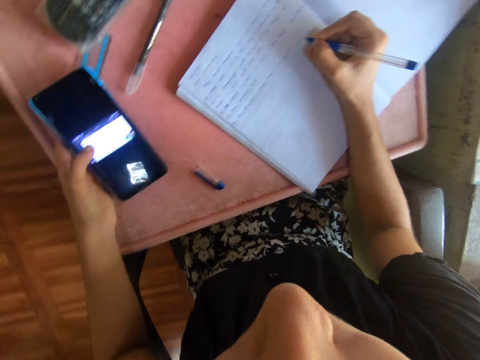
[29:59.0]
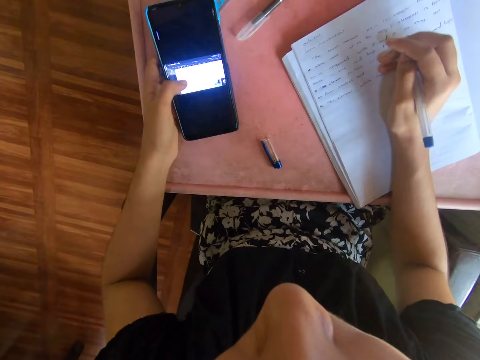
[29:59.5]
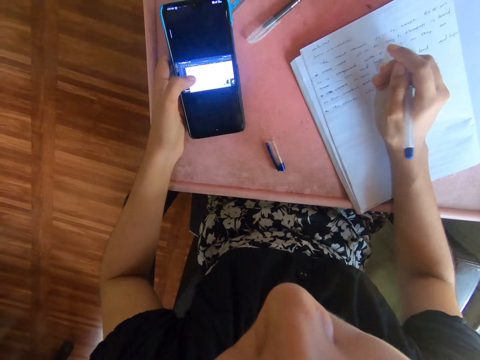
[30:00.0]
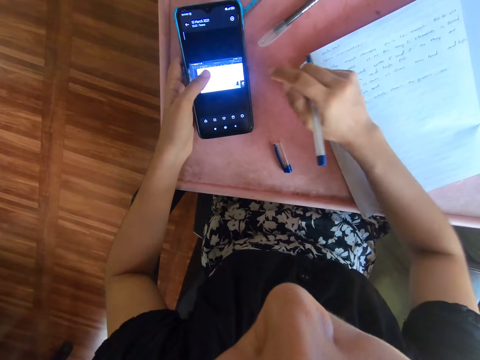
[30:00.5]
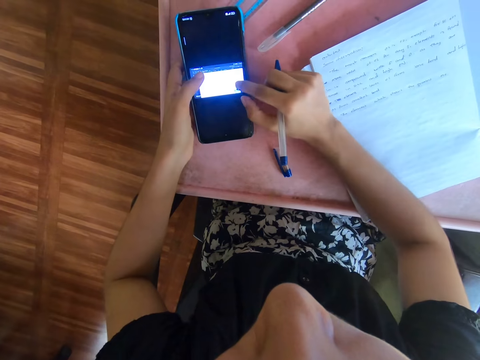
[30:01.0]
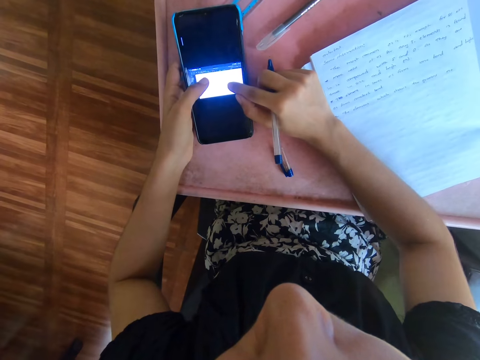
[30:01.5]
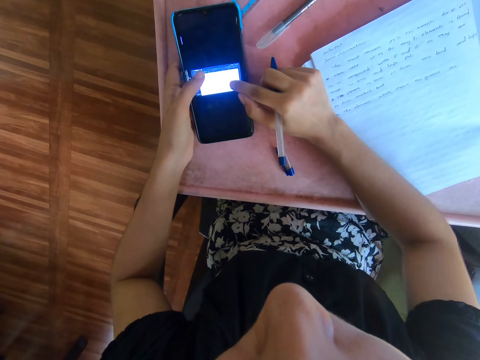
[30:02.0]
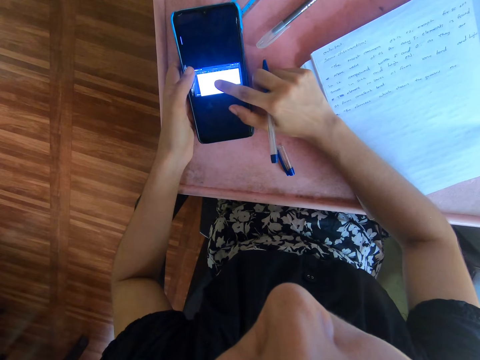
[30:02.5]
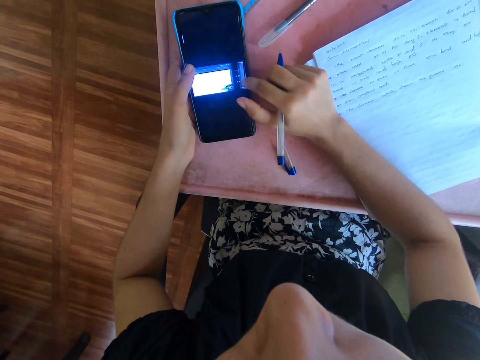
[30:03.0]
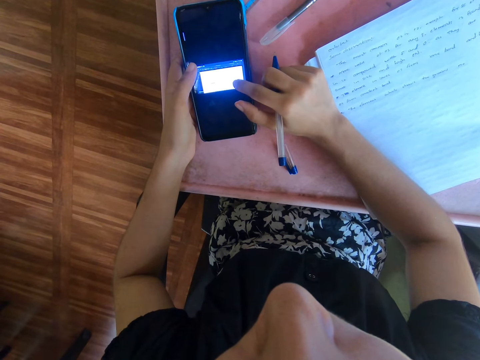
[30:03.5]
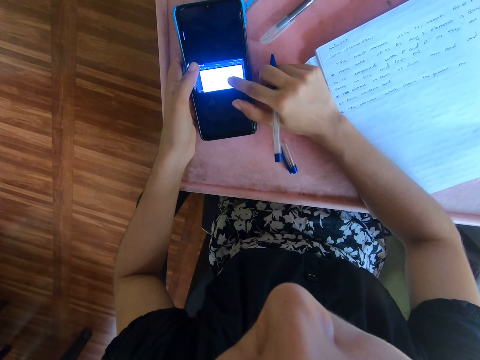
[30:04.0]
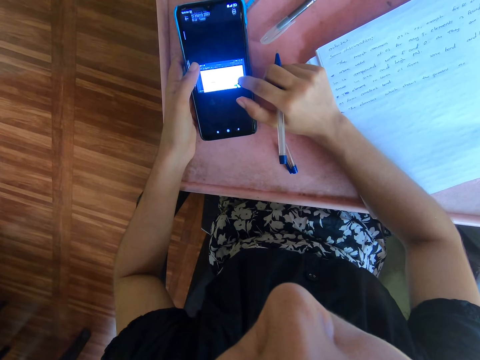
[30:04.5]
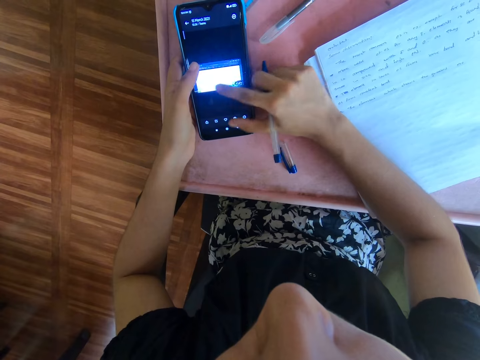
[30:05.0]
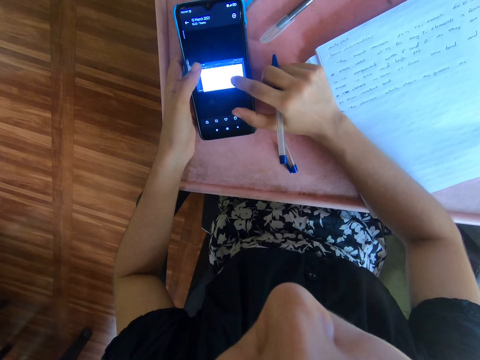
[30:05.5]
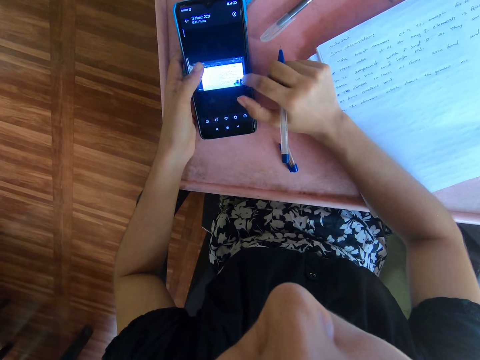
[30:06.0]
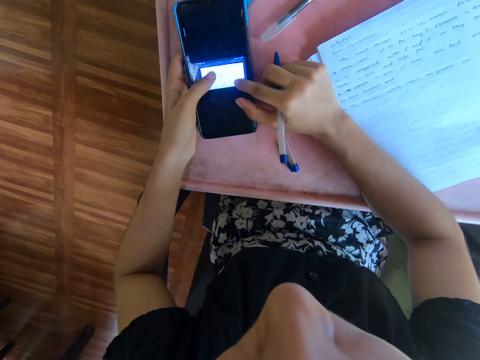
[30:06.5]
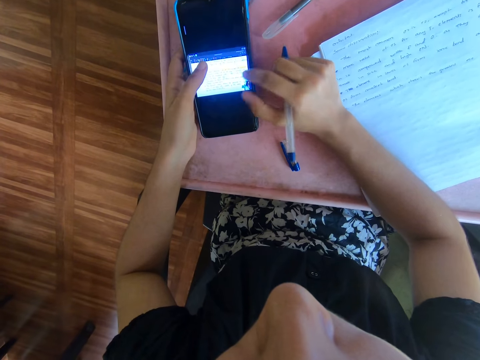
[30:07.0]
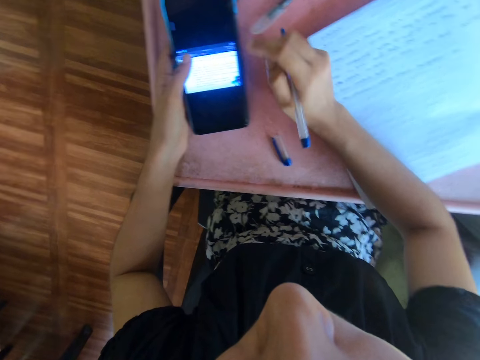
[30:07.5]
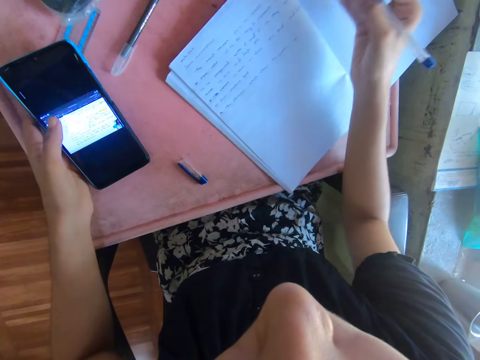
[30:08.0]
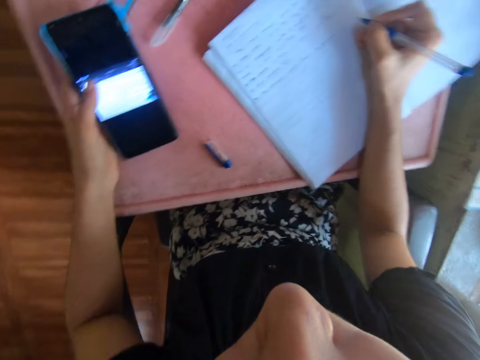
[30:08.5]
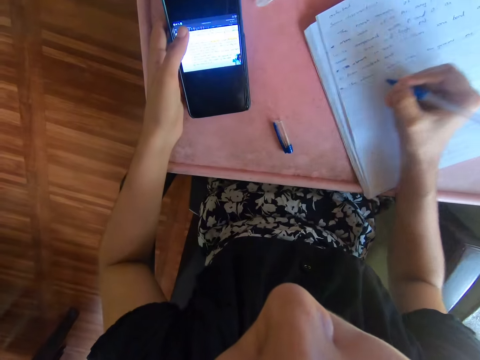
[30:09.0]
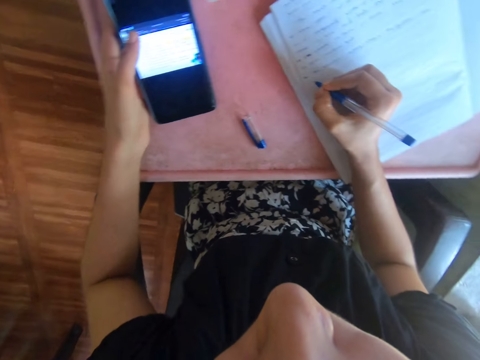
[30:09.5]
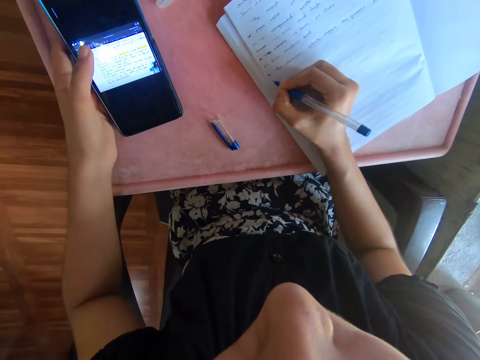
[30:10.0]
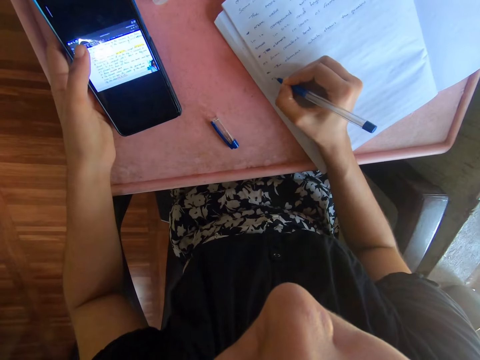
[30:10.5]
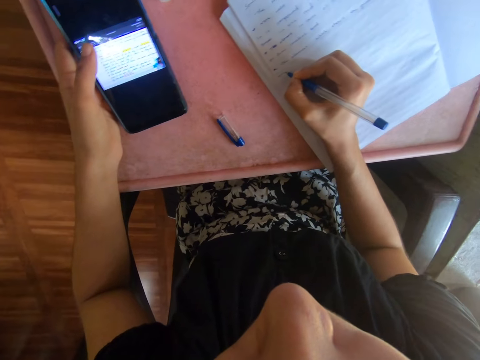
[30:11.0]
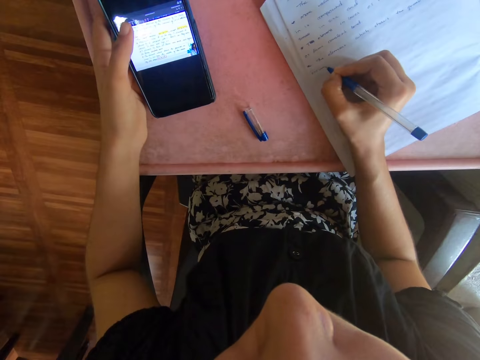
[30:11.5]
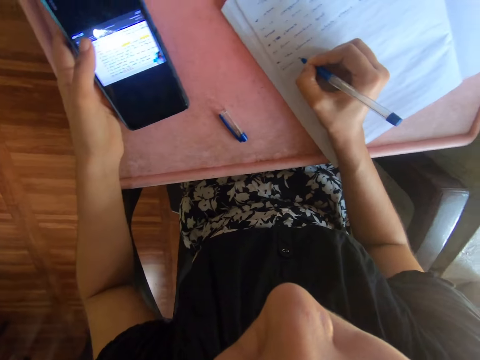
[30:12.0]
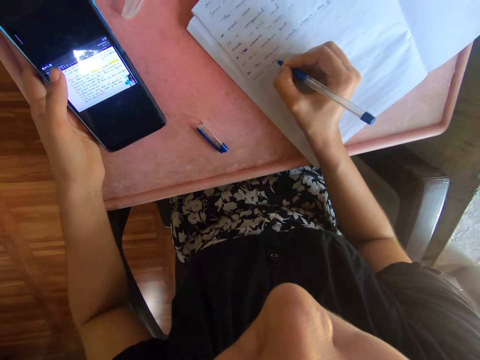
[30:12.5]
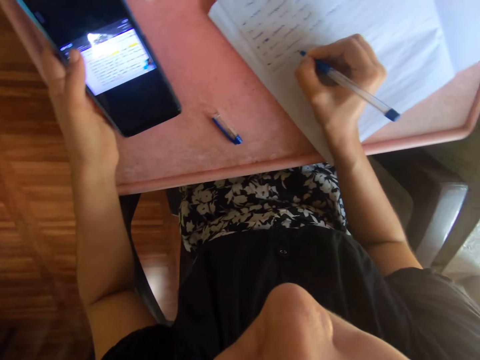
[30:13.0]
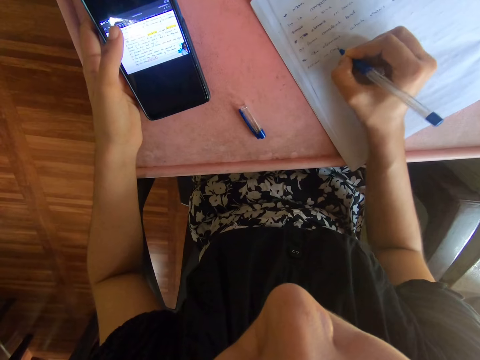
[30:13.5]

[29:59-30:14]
The camera wearer scrolls the phone screen. They move a hand. They write down on a book with a pen.

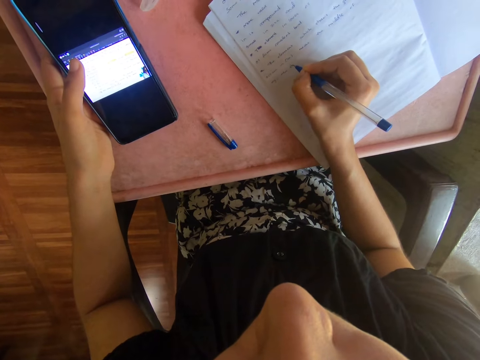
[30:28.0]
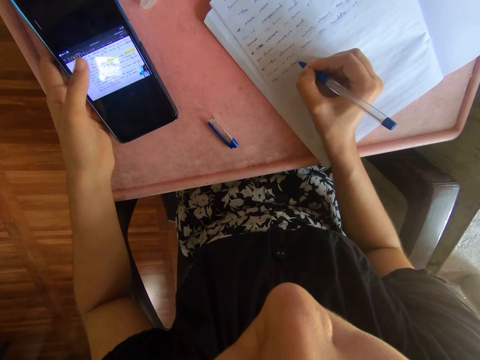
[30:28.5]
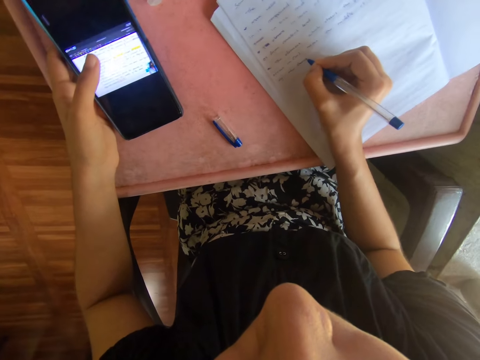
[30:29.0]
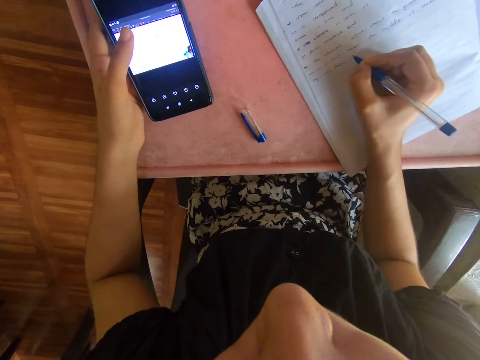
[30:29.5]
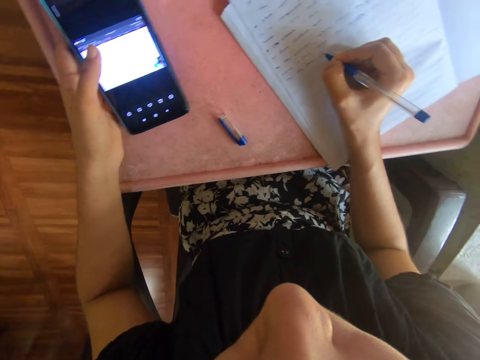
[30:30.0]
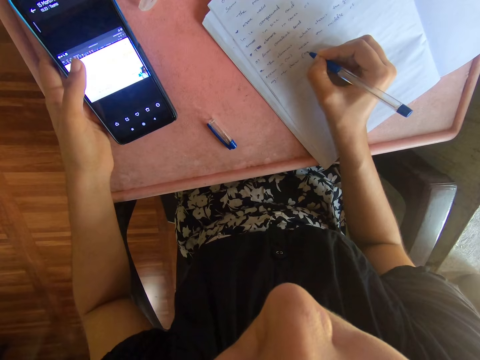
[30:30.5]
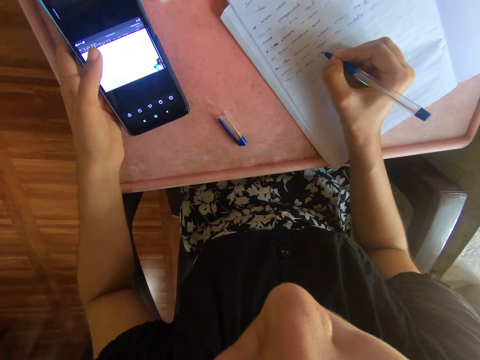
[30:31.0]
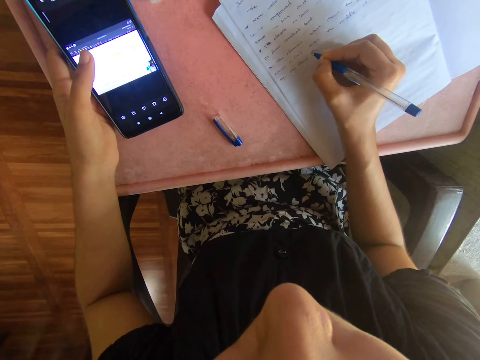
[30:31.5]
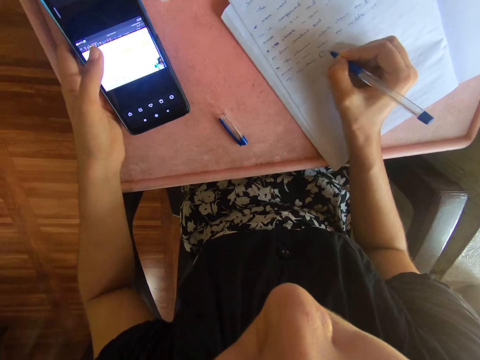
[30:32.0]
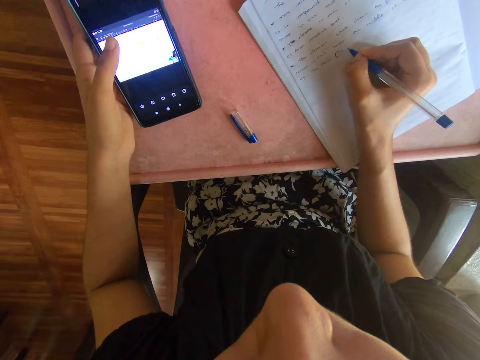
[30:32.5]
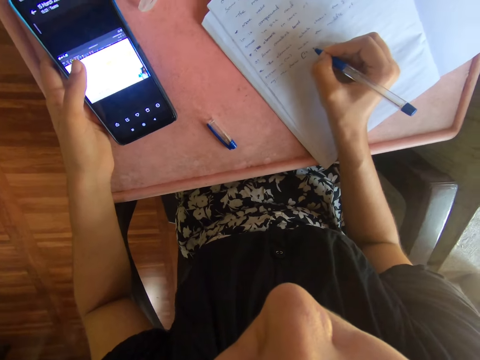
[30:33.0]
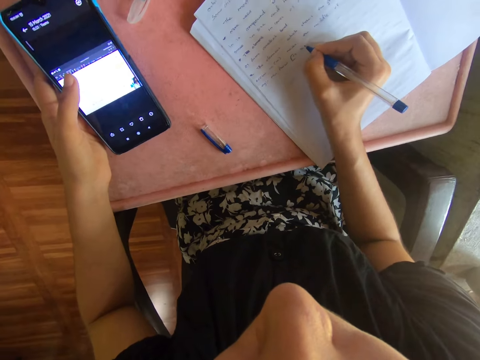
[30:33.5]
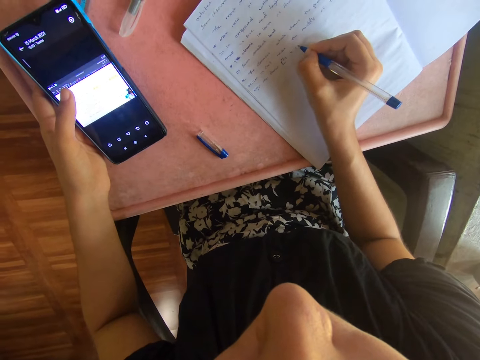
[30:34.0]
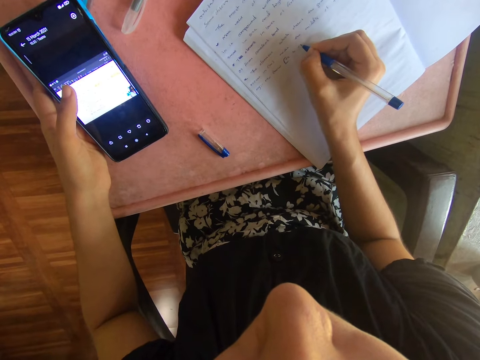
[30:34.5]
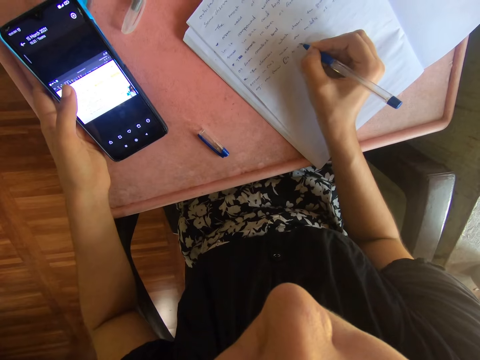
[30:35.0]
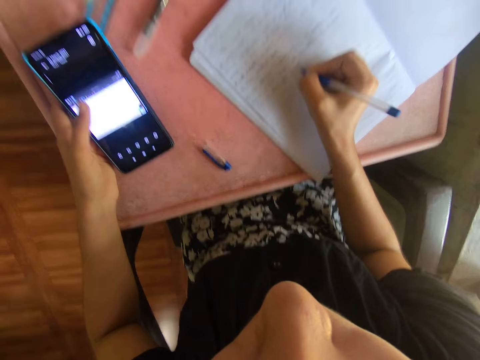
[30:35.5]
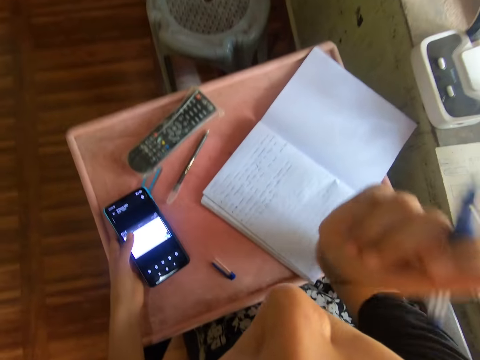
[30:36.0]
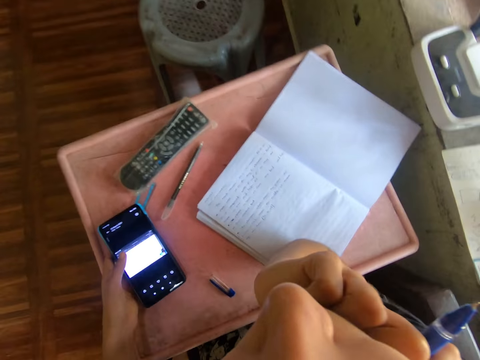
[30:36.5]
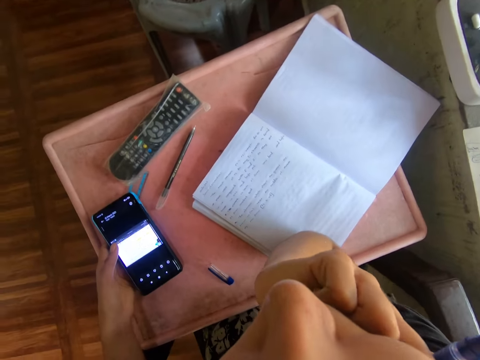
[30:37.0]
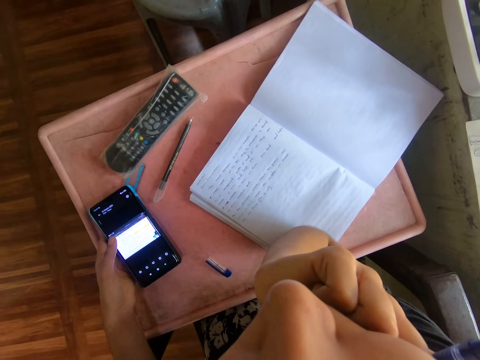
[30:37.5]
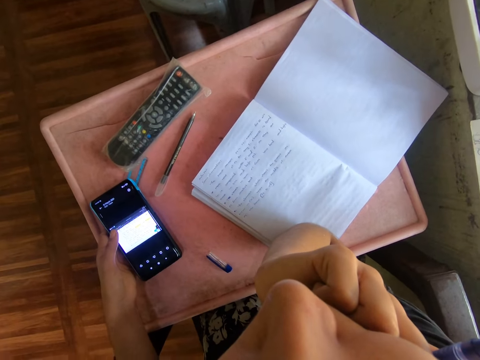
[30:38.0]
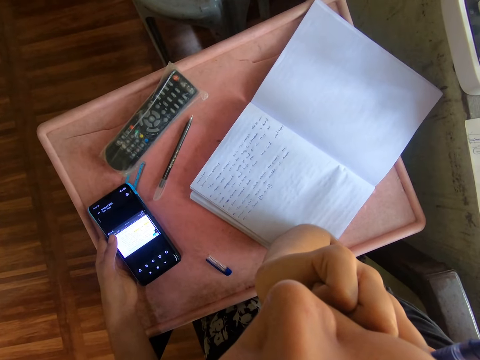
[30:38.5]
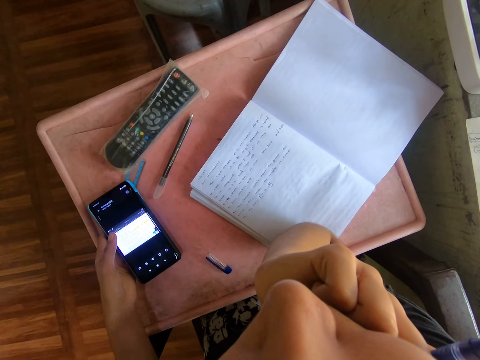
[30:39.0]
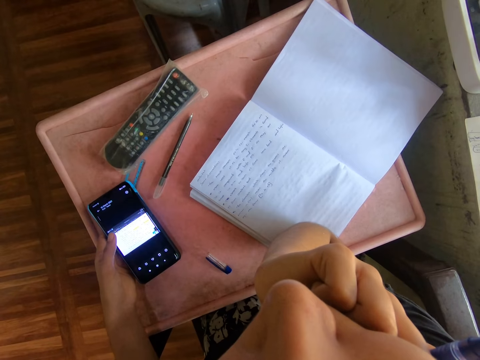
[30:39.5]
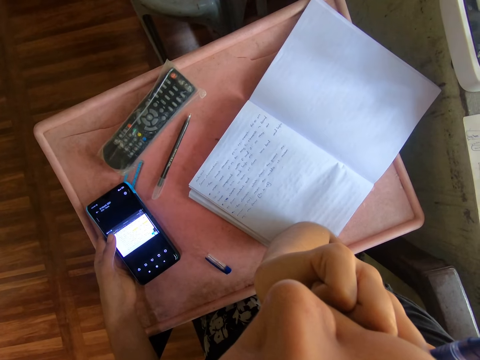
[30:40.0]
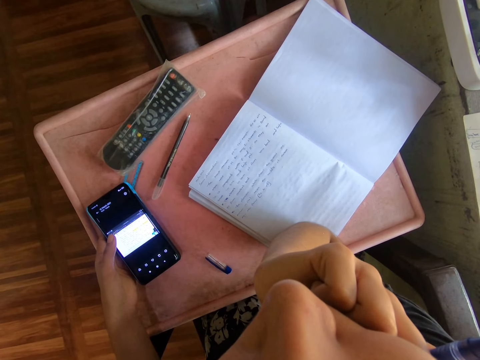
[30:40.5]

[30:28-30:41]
The camera wearer presses the phone screen. They write on a book. They raise a hand. They hold the face with a hand. They look at the phone.
